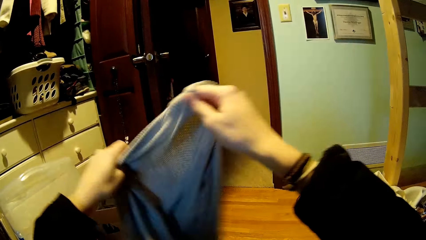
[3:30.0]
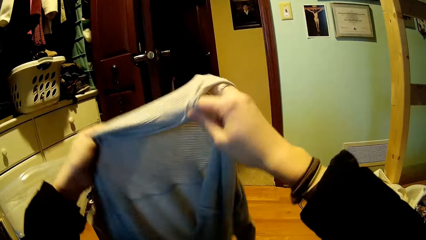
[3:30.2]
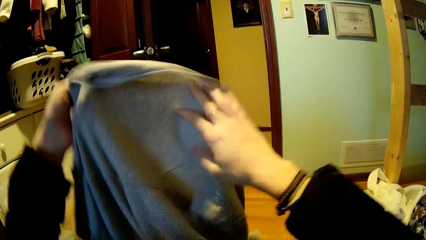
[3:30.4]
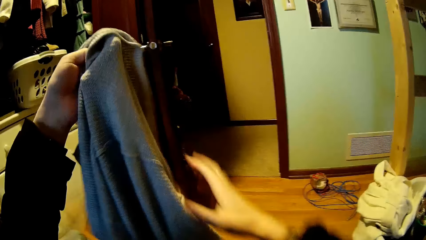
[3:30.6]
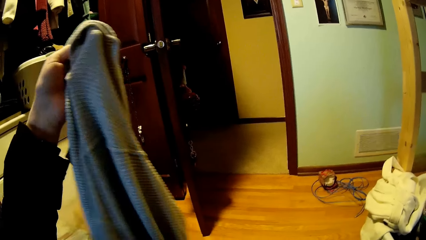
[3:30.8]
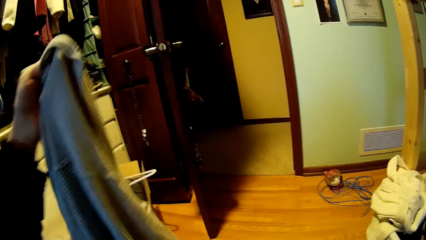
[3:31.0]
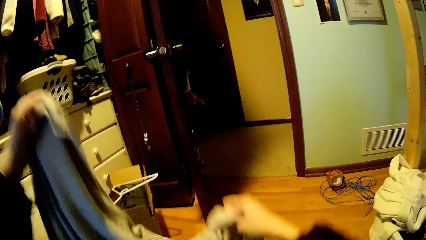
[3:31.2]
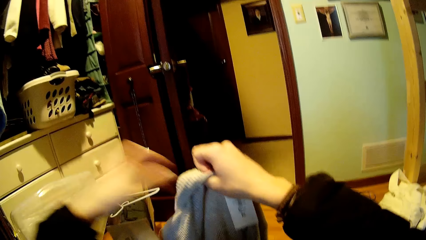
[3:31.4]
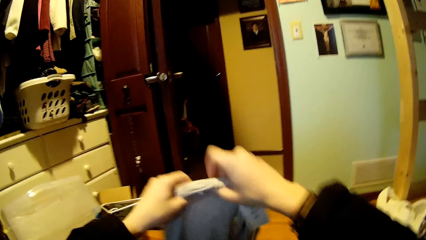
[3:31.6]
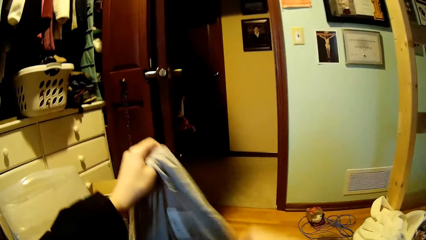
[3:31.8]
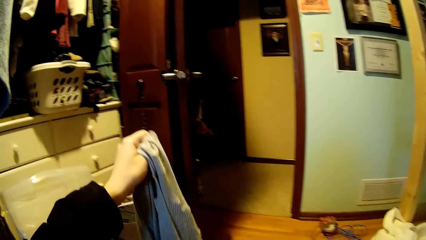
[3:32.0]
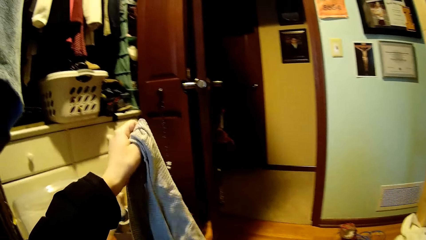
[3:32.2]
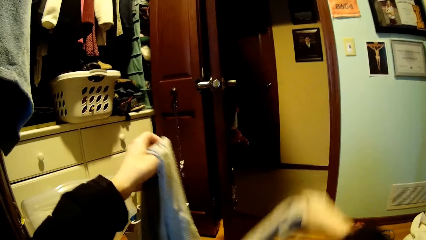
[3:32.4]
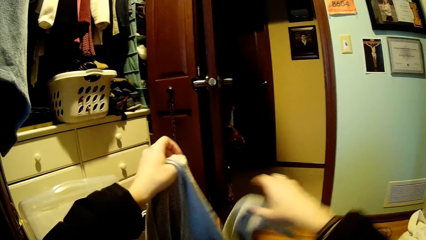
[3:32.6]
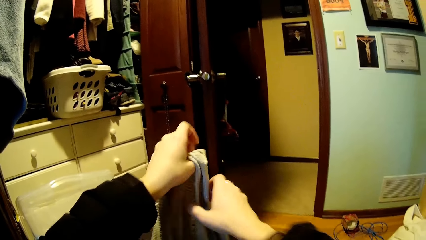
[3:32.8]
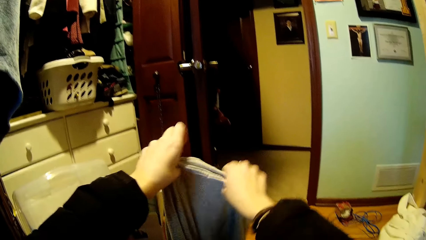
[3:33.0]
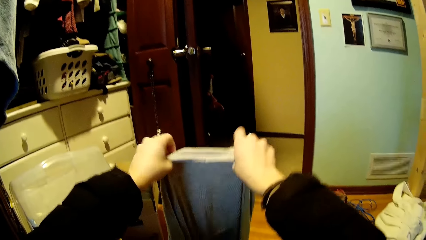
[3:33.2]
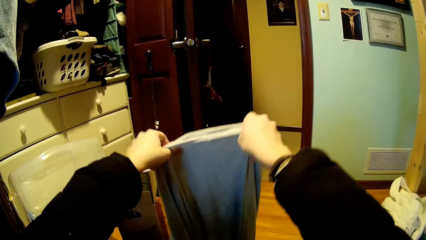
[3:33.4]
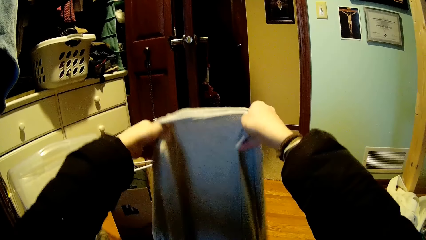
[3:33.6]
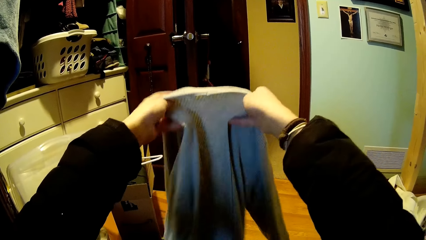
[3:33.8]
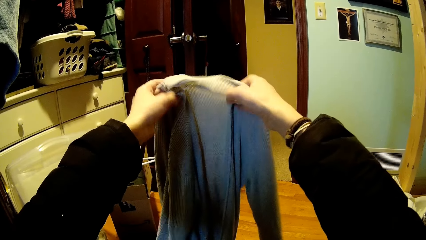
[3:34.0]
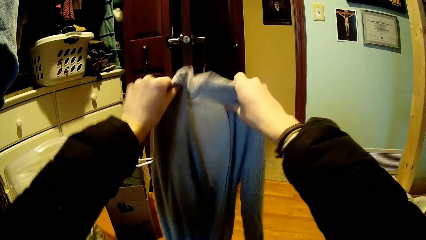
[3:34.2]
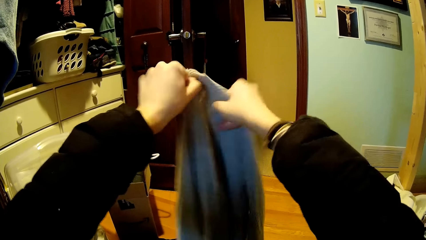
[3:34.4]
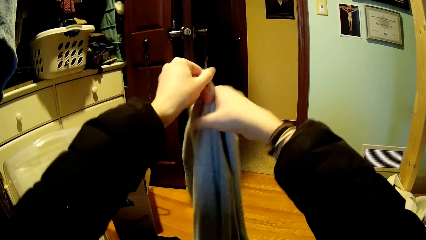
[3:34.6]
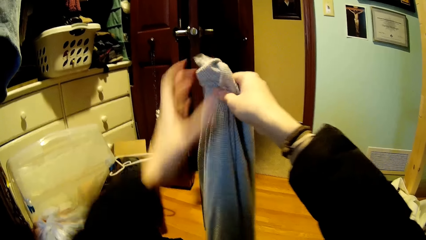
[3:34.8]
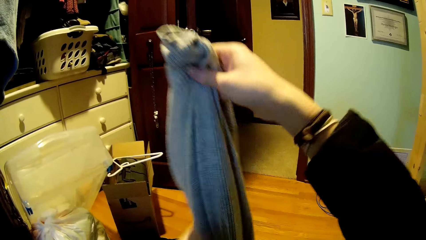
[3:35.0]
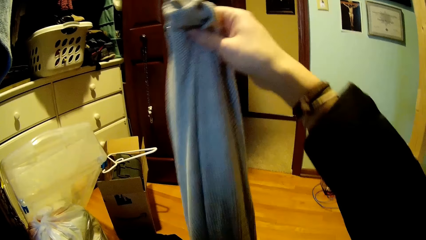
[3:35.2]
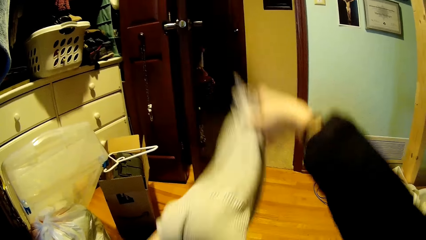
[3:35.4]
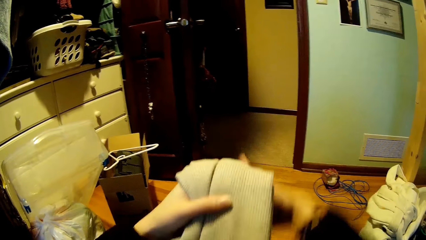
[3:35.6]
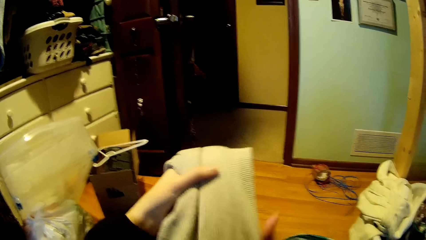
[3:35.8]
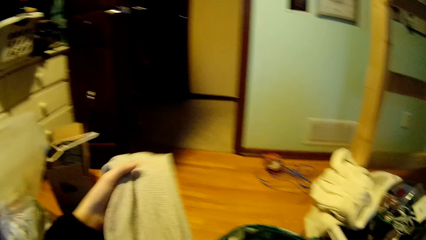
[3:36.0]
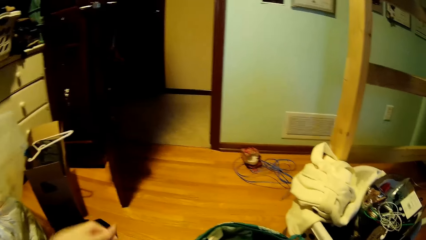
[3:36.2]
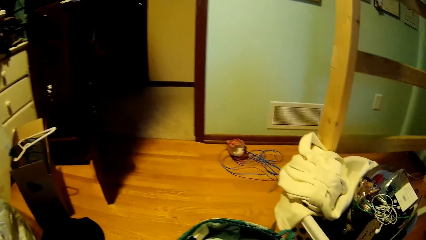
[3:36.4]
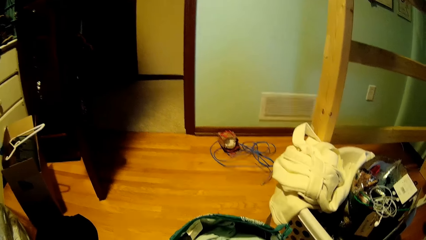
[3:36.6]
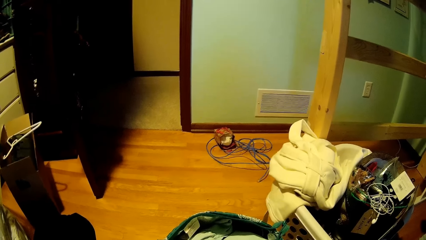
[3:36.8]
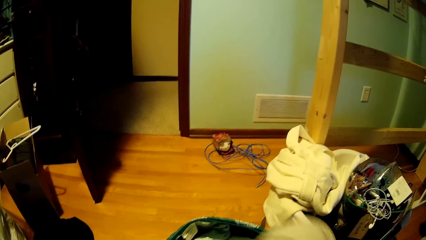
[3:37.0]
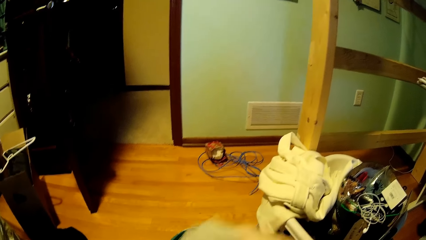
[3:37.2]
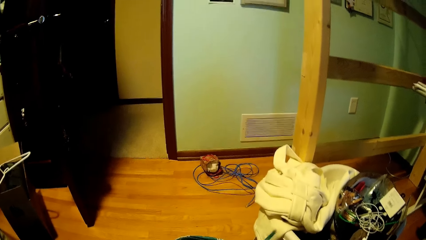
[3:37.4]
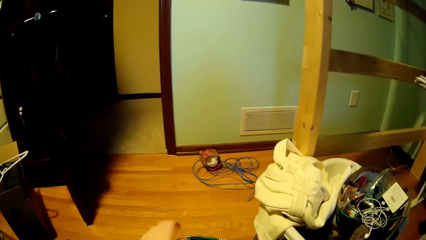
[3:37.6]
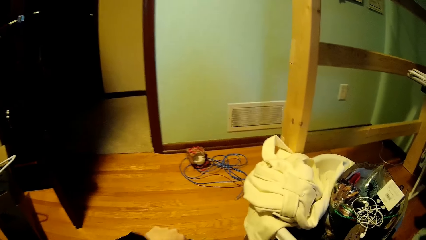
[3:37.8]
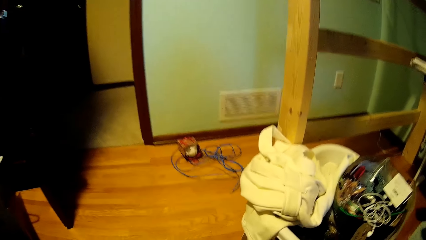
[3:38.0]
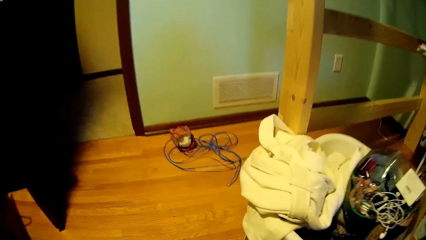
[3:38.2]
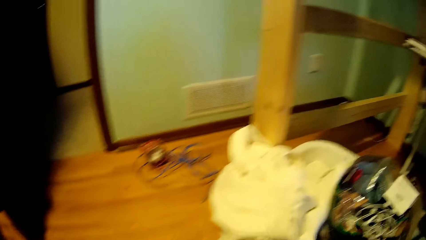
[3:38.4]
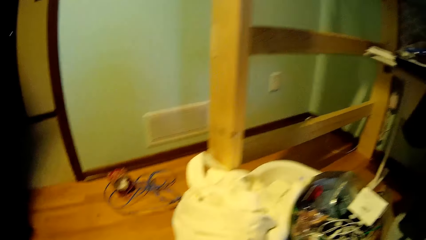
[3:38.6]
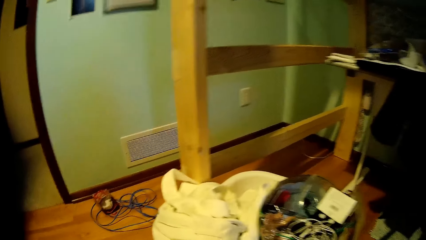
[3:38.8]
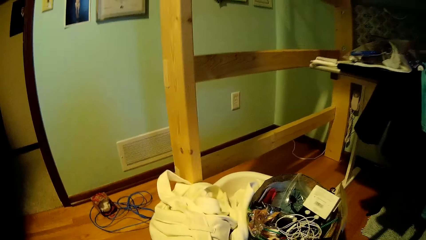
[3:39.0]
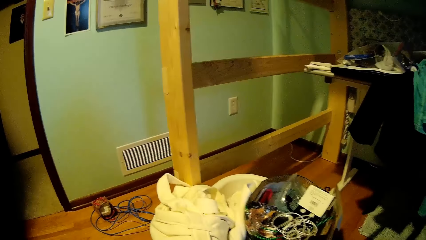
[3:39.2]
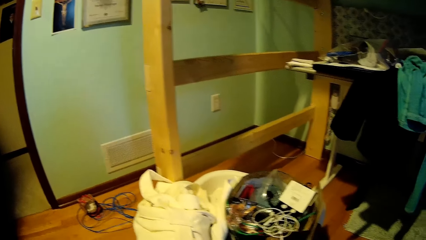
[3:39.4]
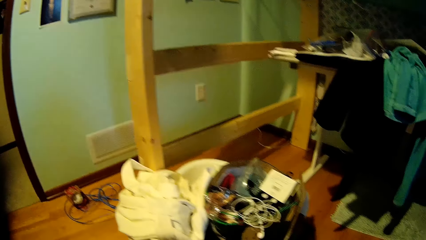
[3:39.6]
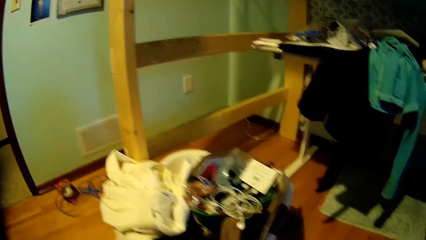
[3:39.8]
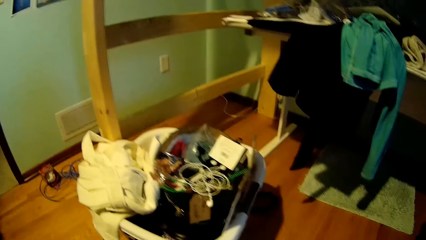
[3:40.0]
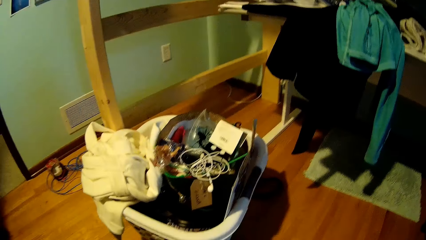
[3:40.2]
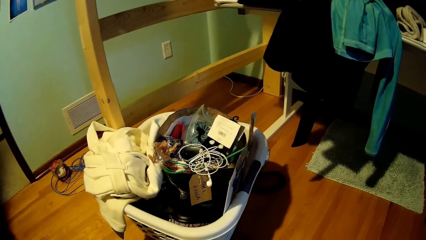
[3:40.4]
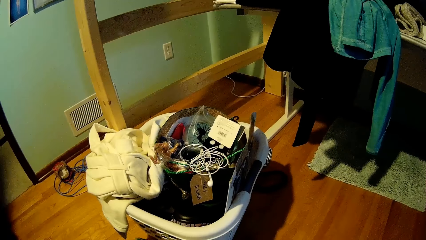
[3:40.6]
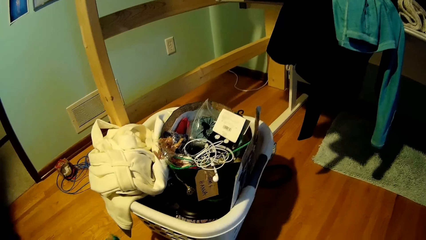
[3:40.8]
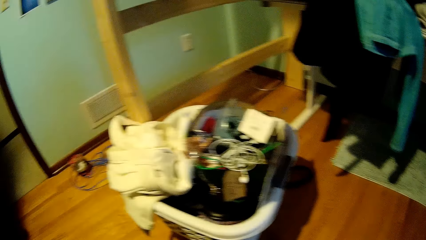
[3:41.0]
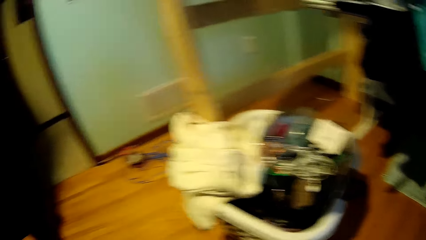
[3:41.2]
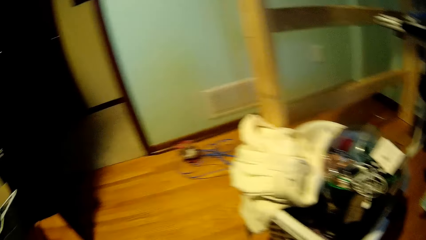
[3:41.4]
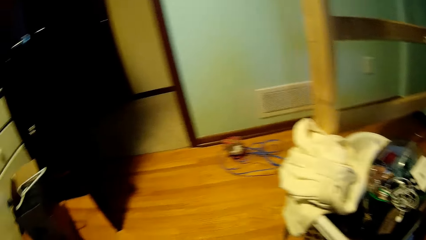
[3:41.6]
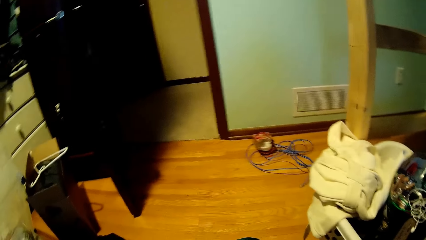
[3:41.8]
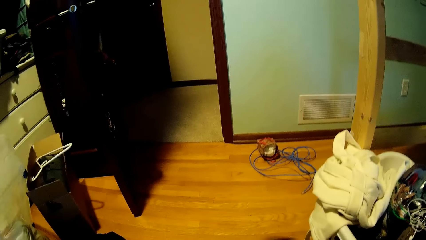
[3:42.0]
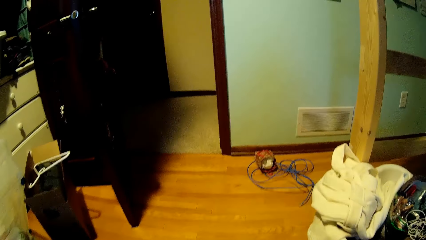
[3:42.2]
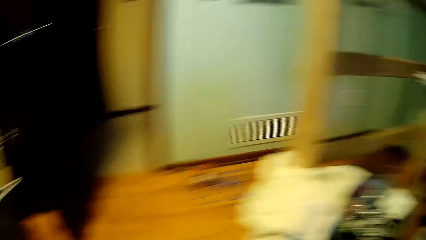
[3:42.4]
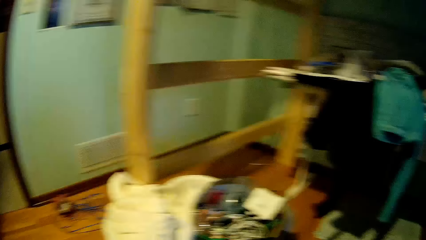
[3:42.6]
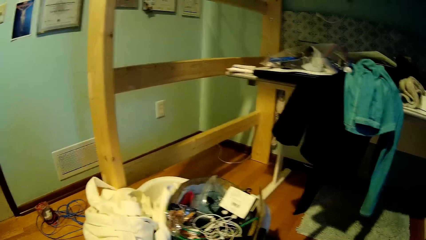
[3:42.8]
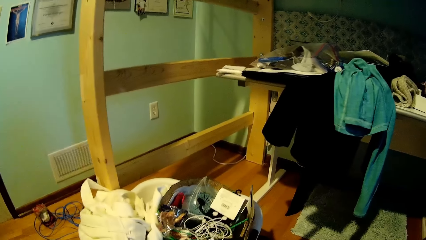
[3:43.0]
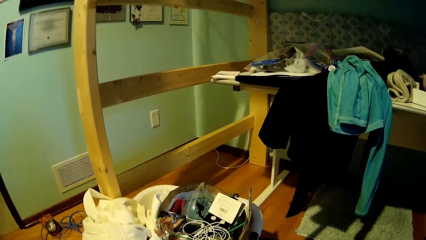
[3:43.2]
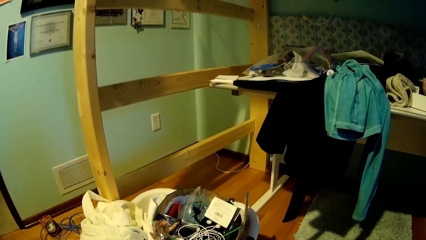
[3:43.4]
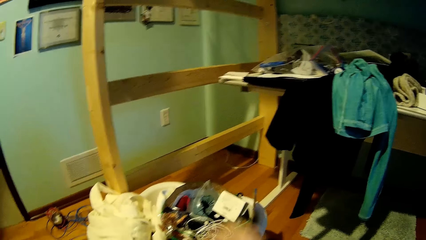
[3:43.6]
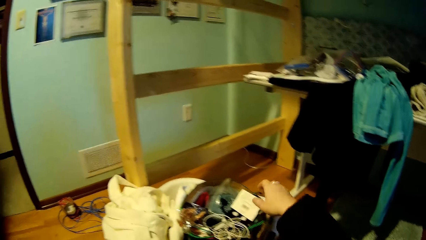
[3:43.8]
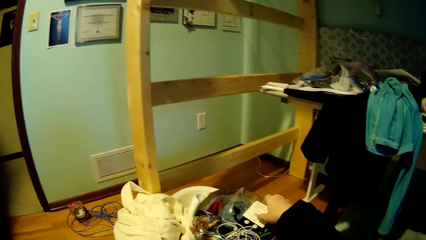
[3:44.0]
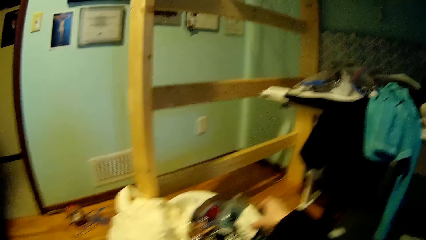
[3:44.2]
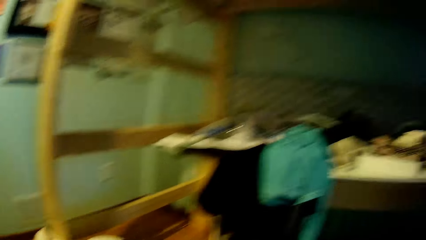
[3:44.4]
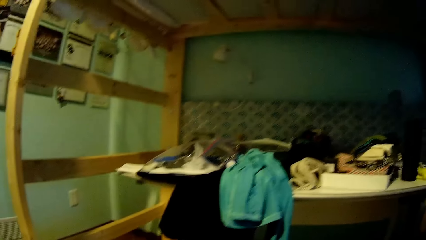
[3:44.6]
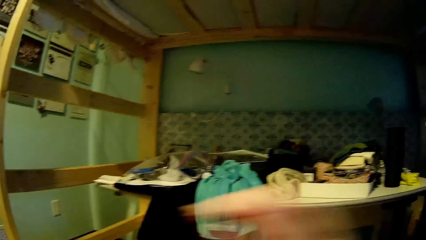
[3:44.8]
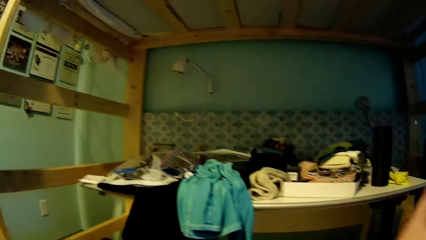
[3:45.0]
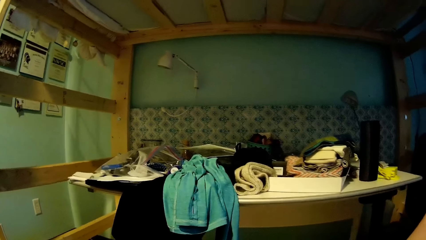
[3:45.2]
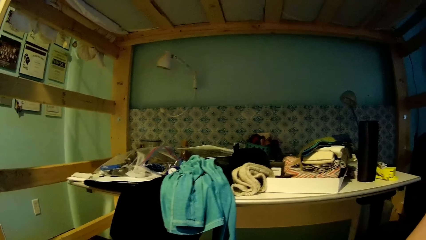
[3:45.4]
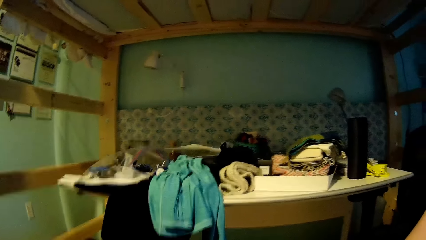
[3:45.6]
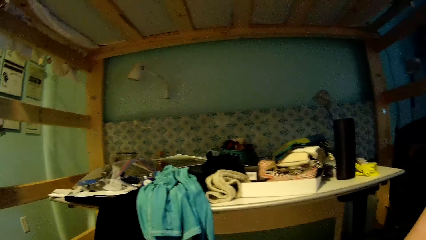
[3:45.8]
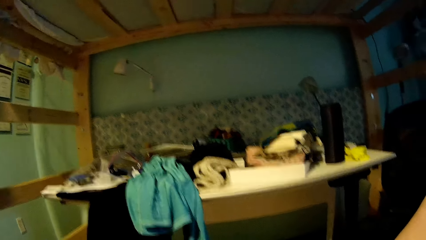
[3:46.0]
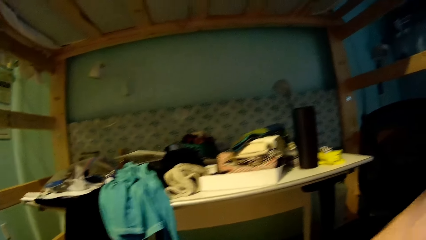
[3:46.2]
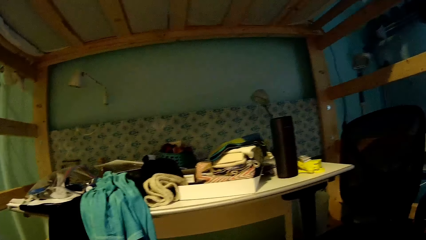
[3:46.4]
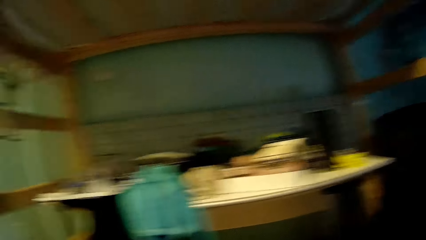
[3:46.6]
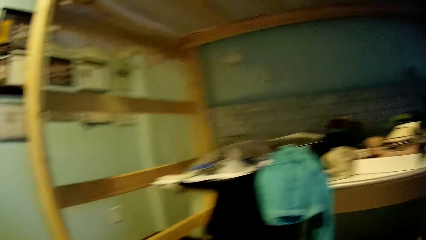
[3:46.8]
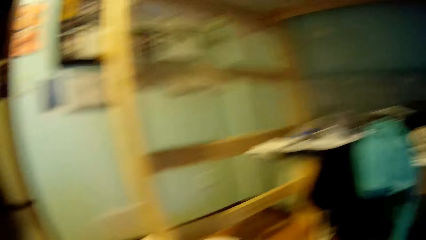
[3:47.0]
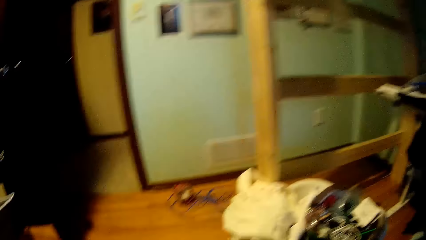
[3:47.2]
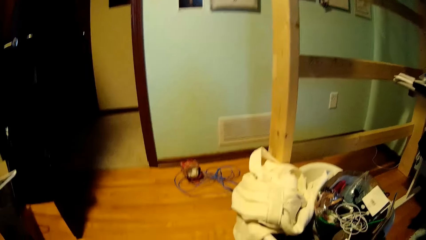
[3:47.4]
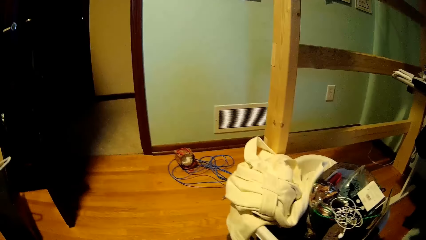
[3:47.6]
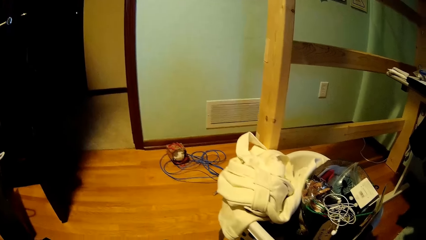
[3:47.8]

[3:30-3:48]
The camera wearer folds the cloth. They put the cloth into the basket. They touch a paper. They pick a box from the basket.
